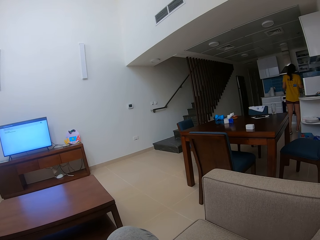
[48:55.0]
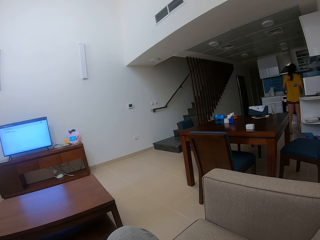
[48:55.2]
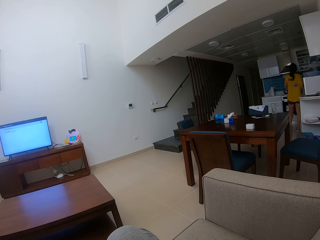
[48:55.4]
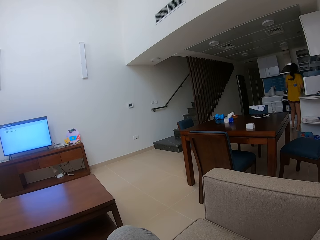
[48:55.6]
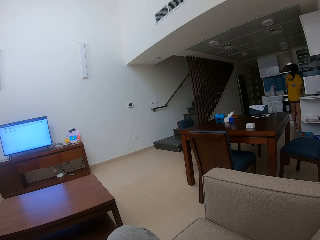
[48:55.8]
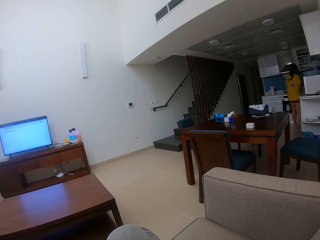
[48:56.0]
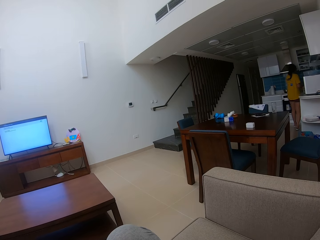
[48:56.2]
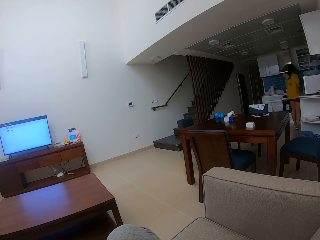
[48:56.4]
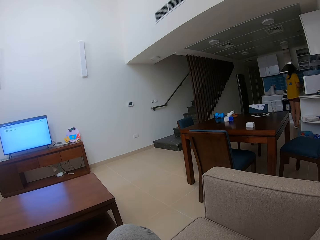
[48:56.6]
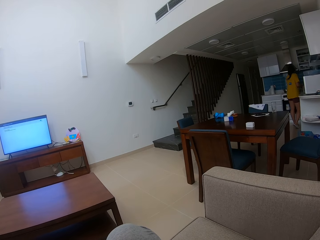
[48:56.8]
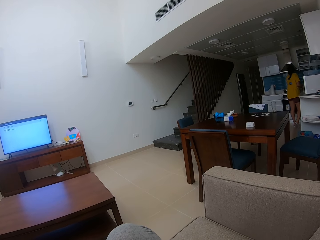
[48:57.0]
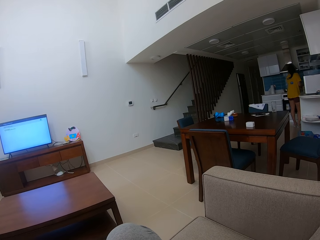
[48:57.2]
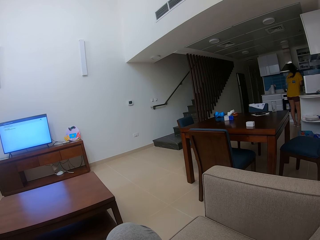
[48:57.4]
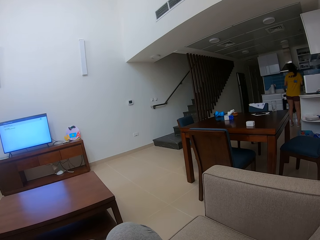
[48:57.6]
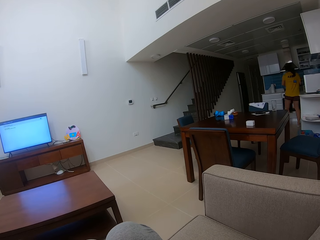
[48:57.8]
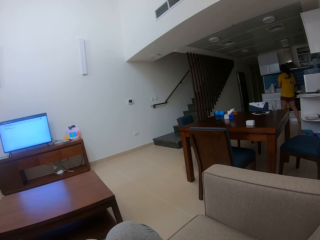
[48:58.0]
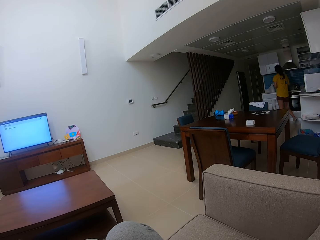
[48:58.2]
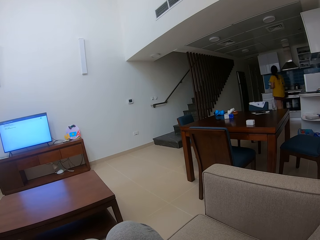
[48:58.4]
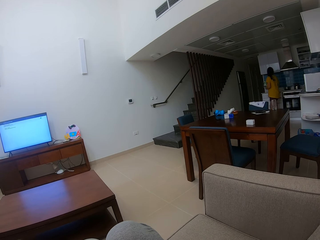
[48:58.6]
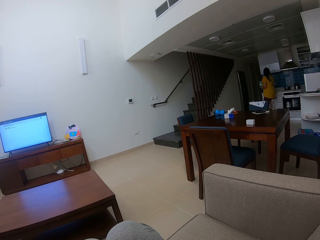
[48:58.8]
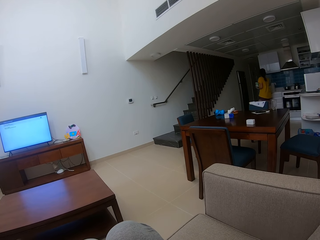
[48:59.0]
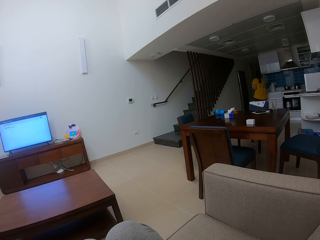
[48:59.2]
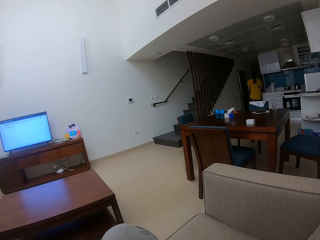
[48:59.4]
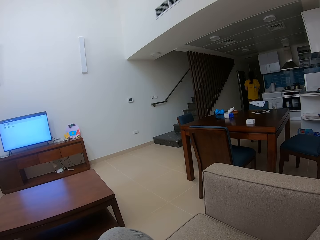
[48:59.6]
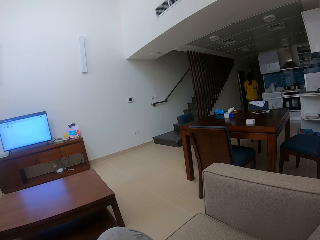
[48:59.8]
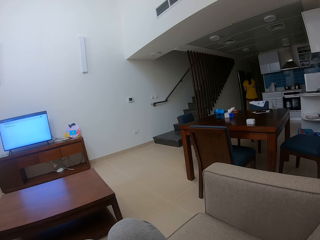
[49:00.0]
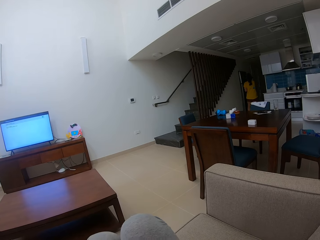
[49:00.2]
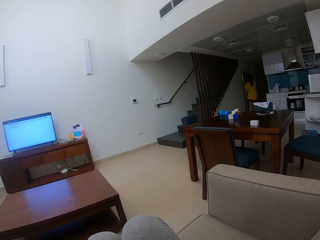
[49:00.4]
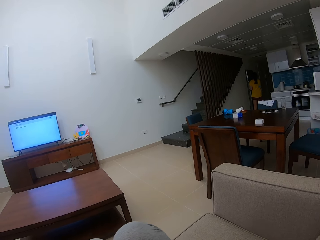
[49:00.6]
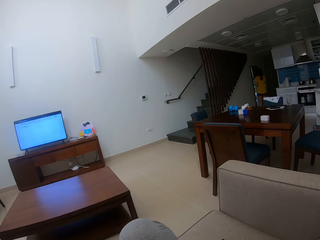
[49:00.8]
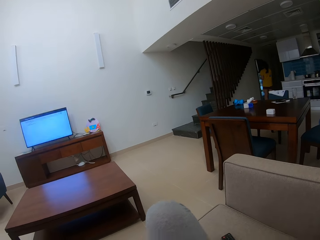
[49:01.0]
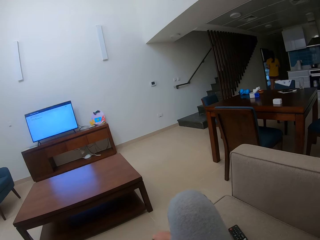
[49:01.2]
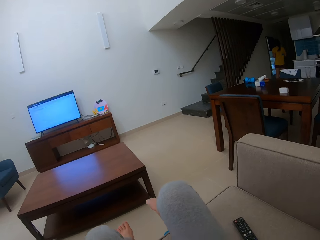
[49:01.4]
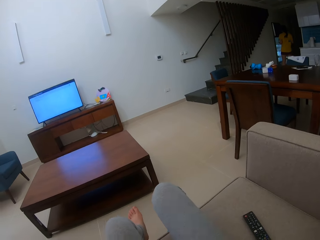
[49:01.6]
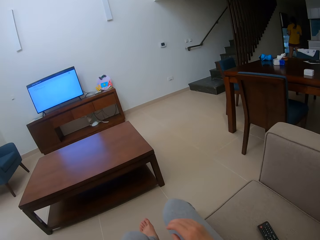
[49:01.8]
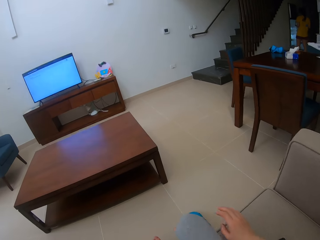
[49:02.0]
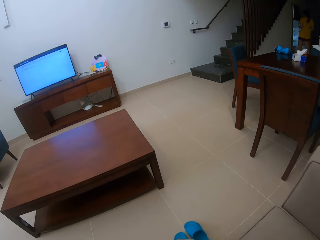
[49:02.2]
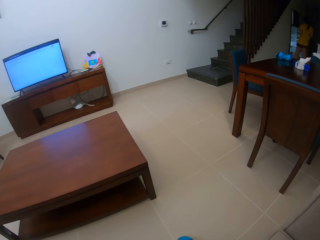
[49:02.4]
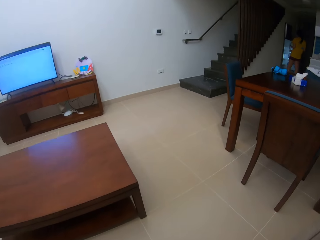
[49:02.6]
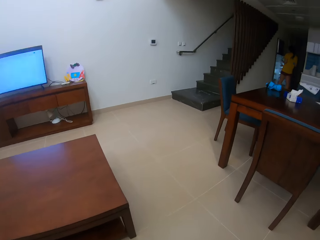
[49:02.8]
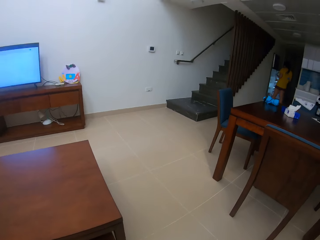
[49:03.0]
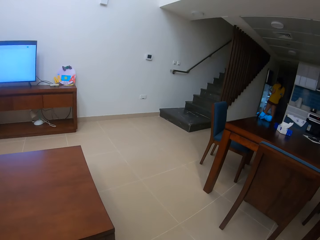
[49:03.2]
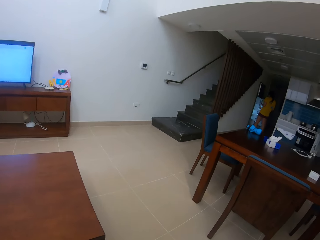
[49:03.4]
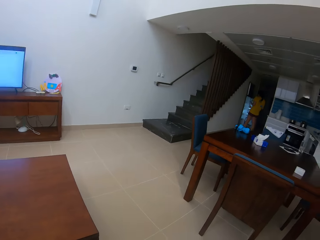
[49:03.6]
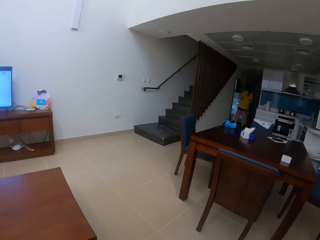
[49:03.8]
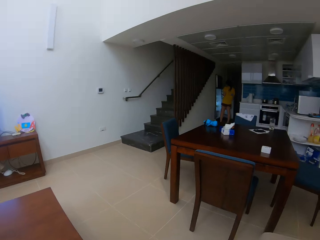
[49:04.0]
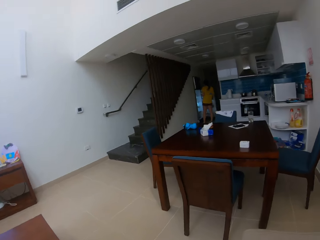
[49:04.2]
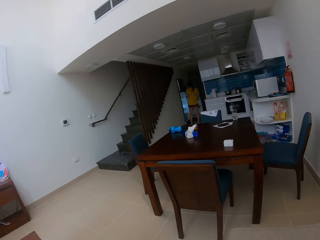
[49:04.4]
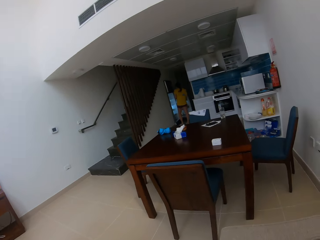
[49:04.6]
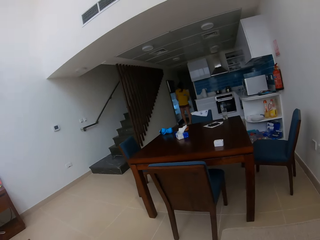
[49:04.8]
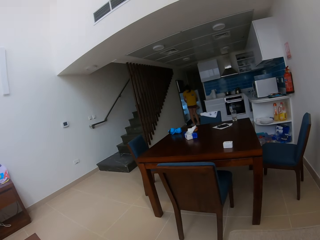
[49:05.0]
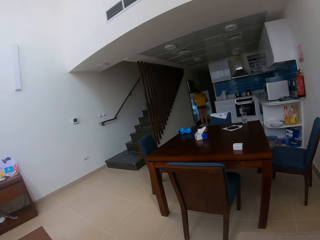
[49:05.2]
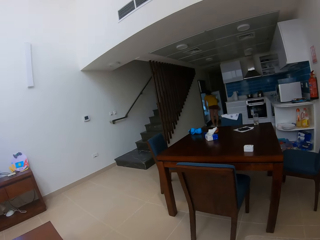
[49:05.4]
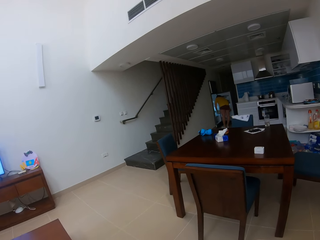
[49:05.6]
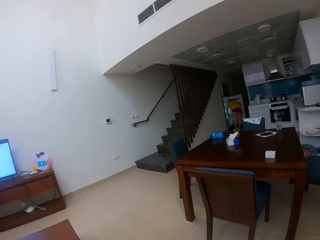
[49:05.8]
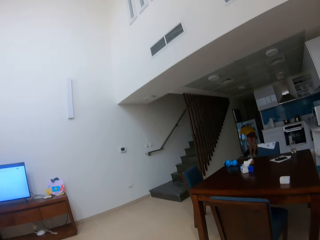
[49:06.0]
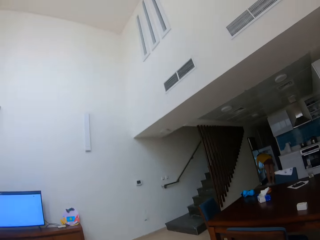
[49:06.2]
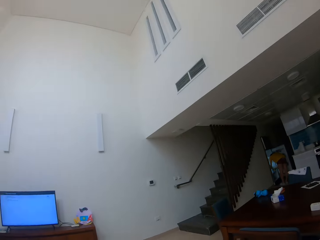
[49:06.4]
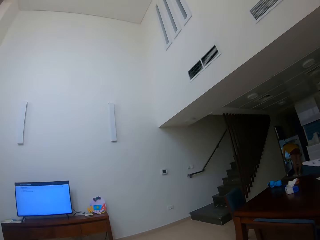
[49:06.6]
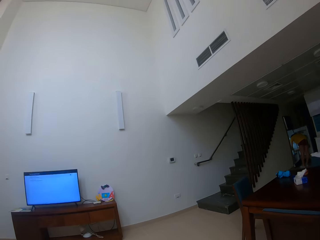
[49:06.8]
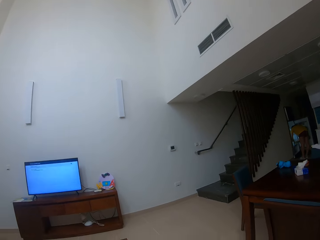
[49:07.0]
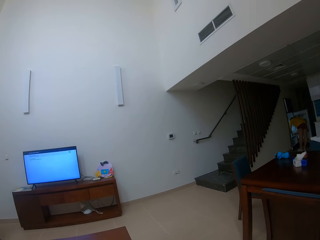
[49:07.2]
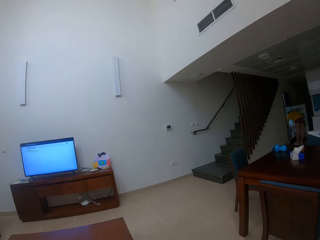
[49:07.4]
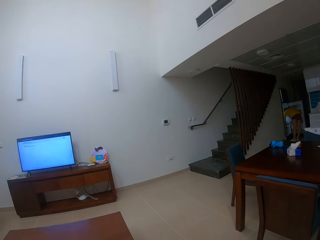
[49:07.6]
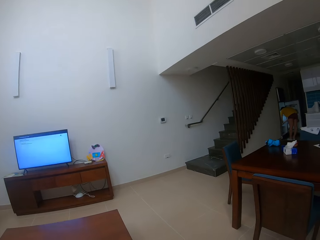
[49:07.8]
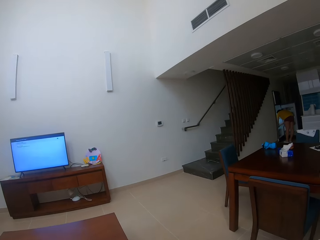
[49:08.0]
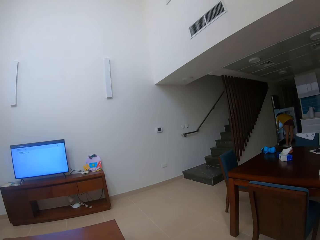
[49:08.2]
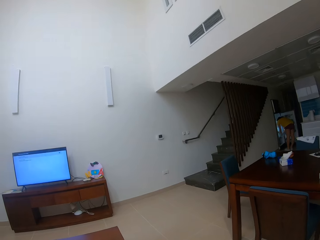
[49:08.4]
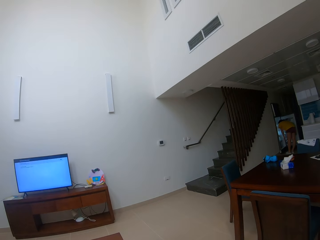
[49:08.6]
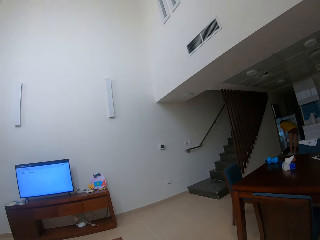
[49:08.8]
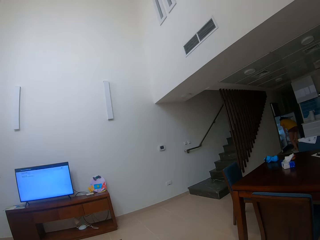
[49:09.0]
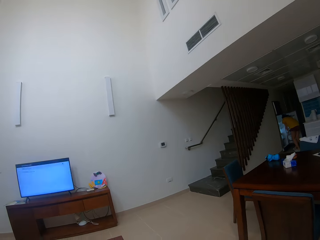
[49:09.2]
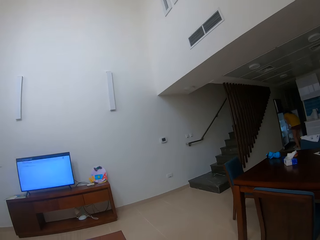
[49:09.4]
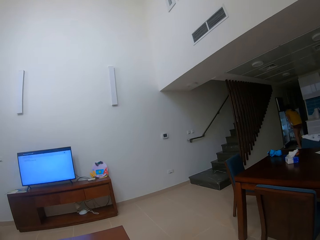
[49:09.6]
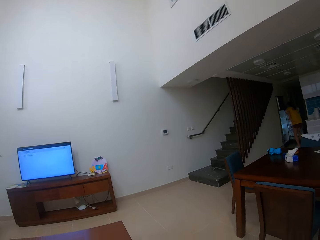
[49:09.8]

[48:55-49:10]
A woman puts the bowl in the sink. She walks around in the house. She opens the fridge. The camera wearer looks around. The woman picks something from the fridge.

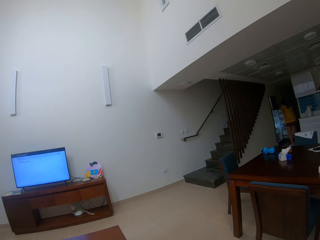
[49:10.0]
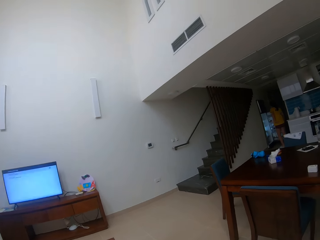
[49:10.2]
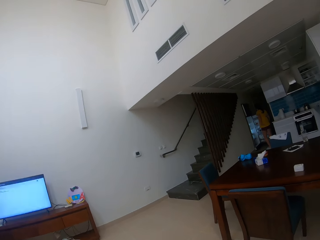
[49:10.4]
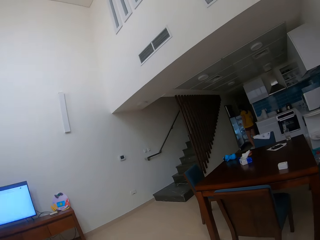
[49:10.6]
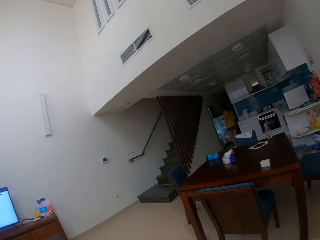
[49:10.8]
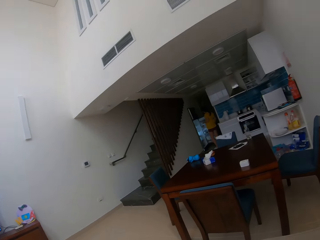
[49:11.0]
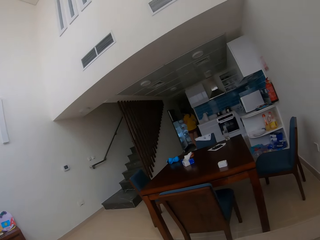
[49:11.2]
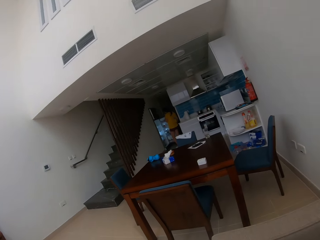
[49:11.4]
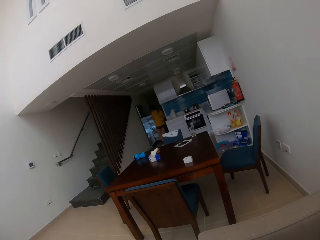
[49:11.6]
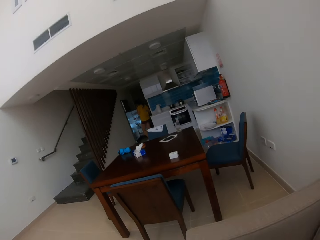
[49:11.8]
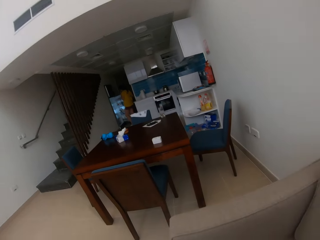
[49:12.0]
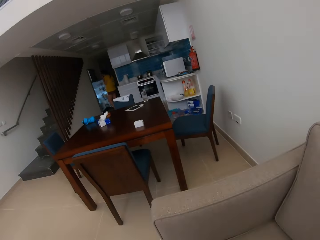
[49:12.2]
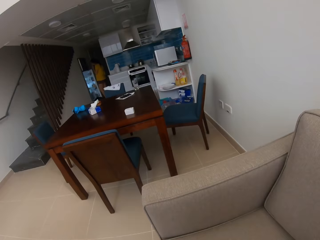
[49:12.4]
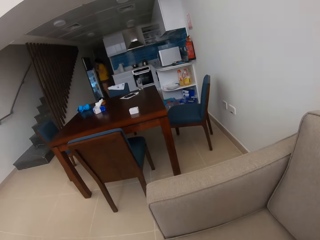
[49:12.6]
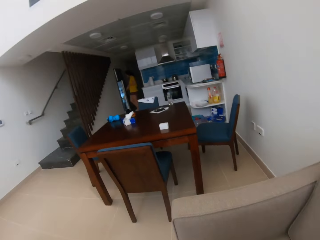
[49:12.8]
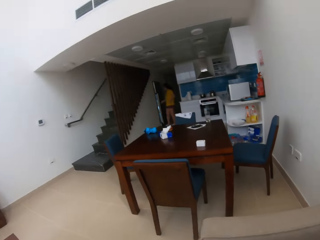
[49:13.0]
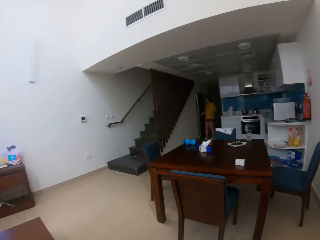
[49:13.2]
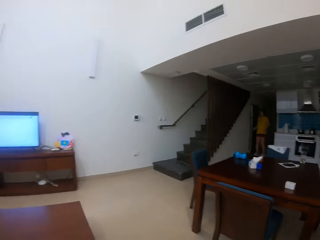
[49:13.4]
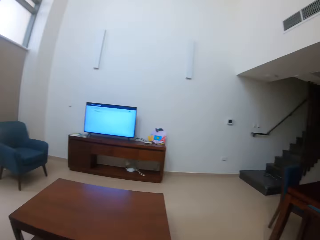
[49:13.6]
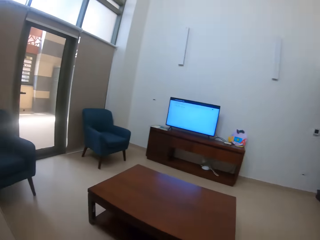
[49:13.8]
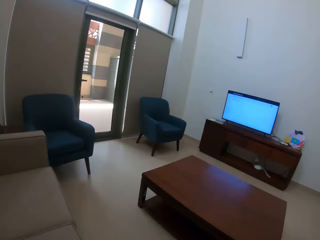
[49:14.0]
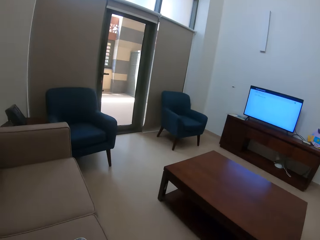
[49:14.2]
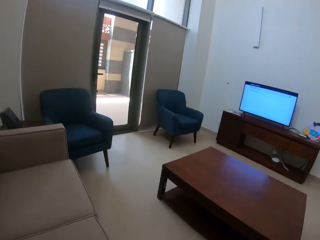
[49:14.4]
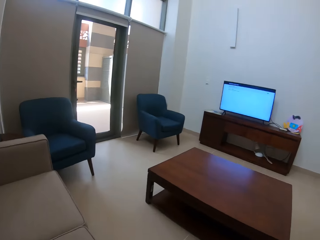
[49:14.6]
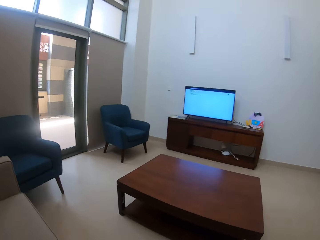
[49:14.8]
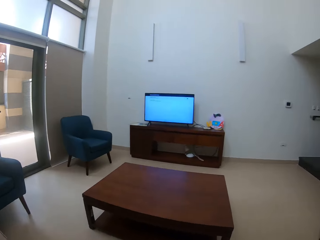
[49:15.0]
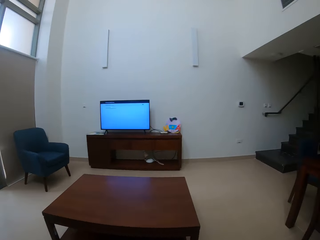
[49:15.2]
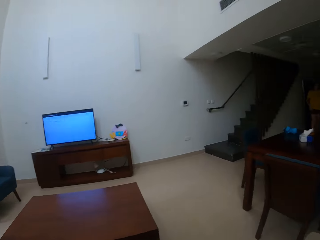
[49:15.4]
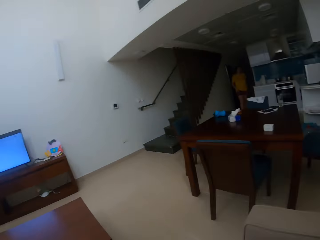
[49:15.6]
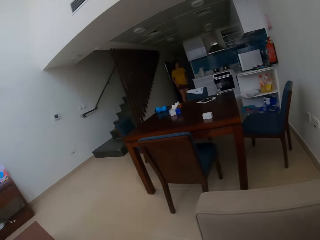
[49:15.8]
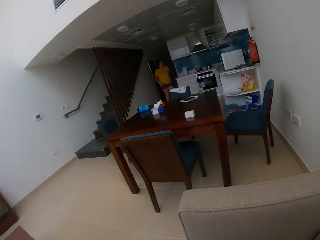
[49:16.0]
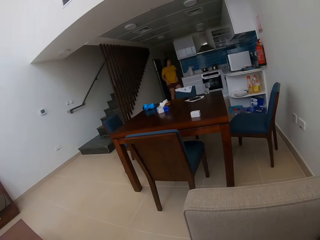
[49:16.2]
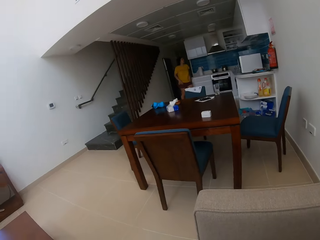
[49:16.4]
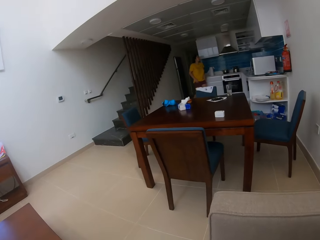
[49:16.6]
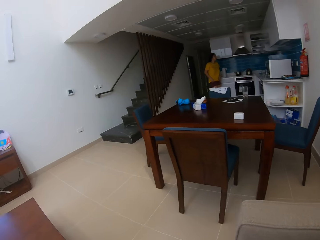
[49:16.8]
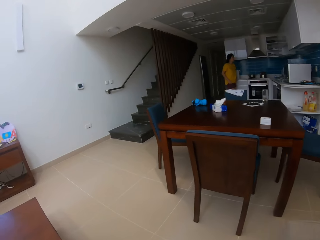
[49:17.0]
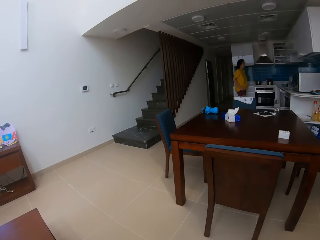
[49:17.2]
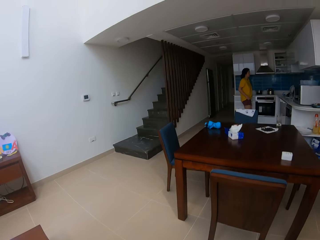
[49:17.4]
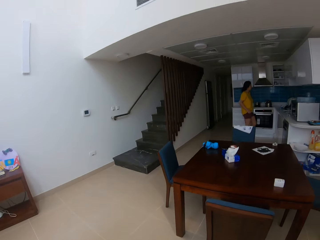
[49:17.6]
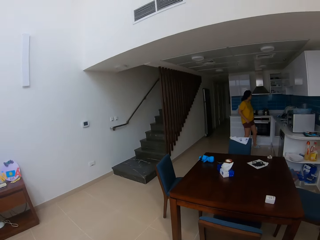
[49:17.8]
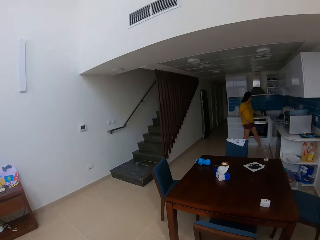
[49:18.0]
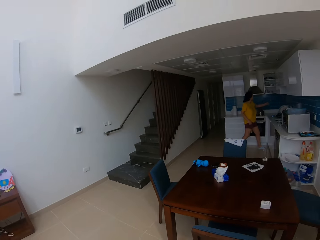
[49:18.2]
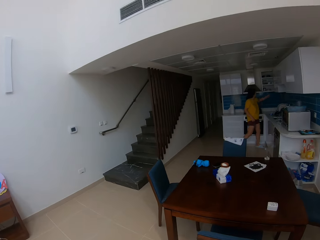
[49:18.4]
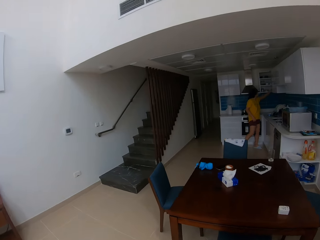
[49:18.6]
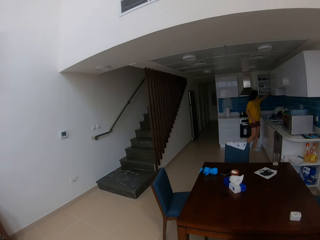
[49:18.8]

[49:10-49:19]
A woman closes the fridge and walks around in the house.
